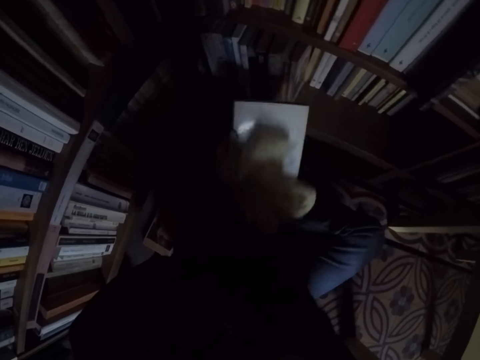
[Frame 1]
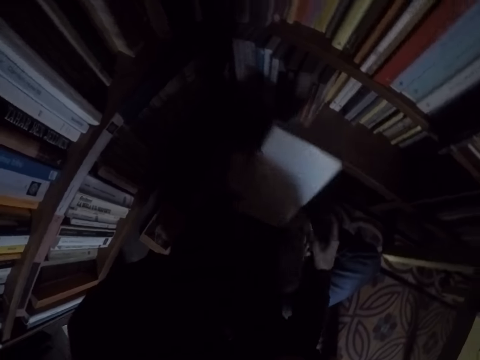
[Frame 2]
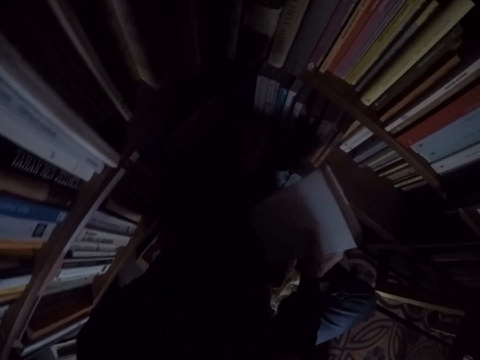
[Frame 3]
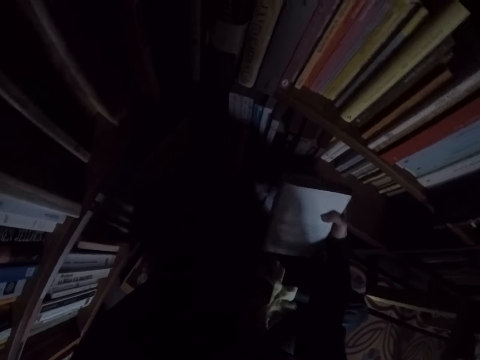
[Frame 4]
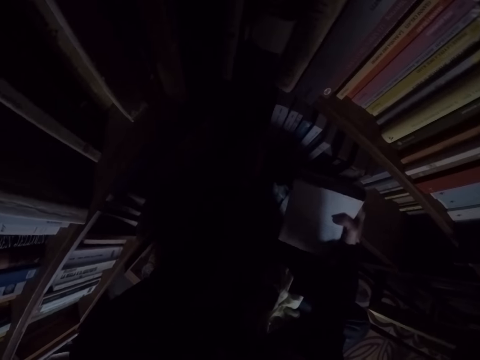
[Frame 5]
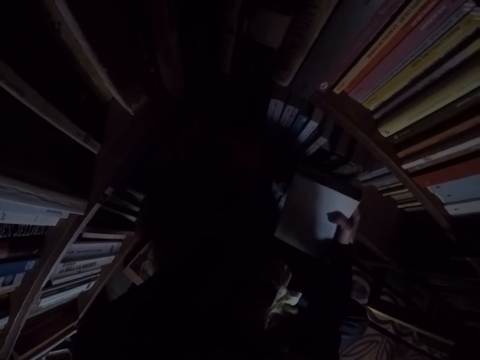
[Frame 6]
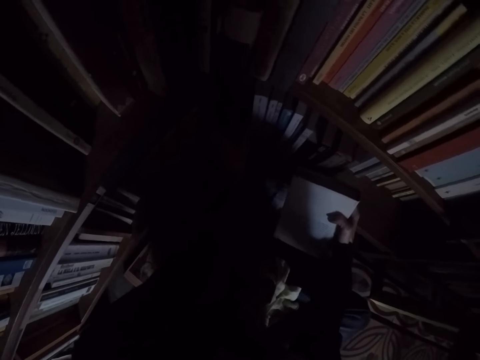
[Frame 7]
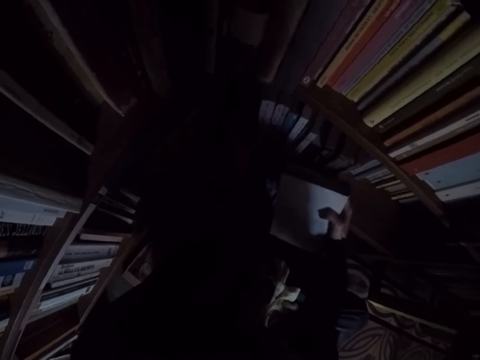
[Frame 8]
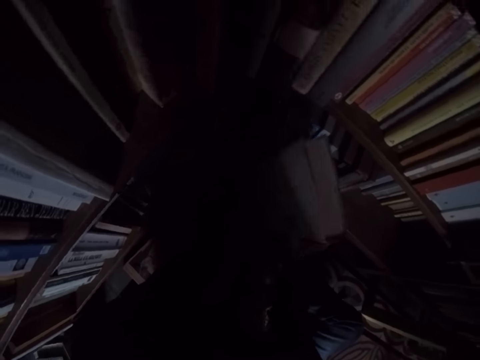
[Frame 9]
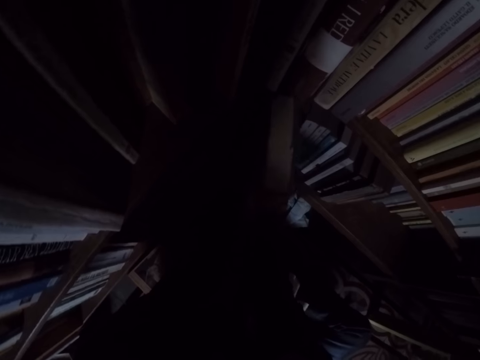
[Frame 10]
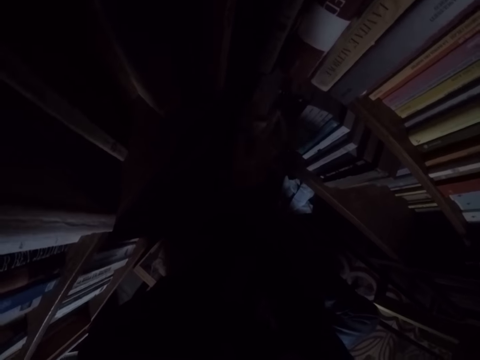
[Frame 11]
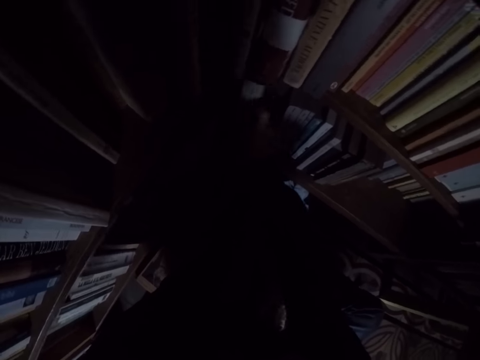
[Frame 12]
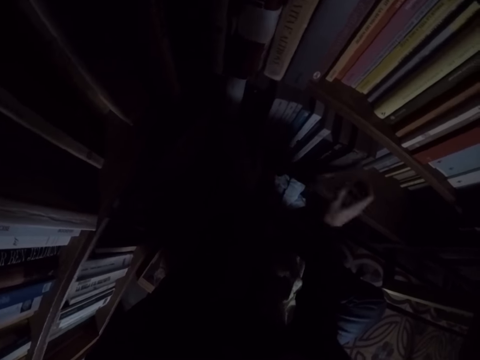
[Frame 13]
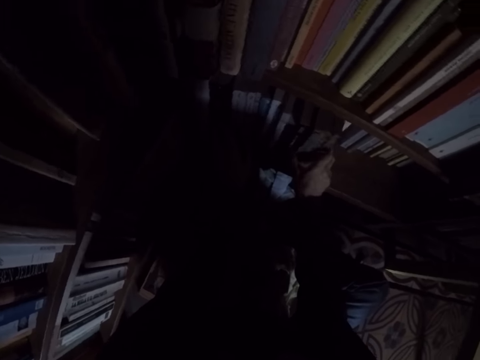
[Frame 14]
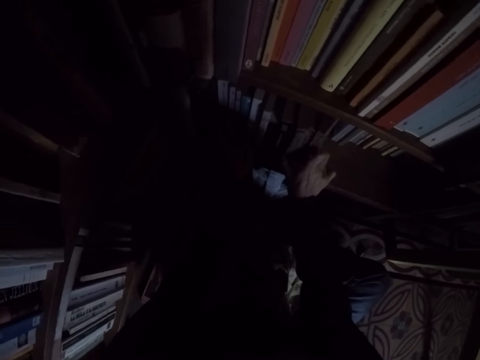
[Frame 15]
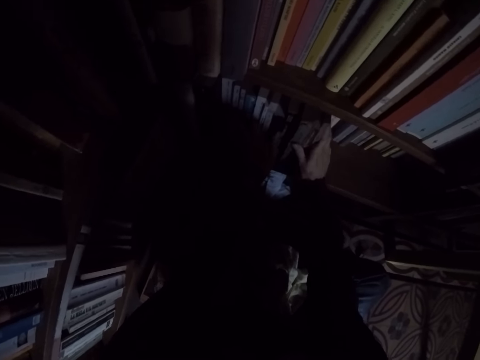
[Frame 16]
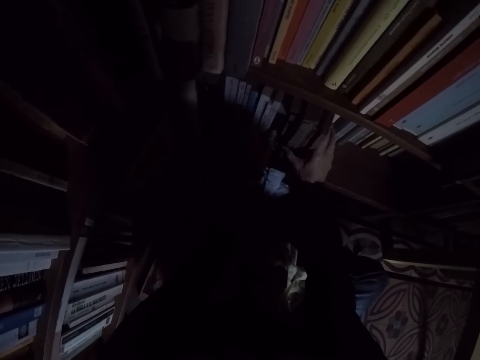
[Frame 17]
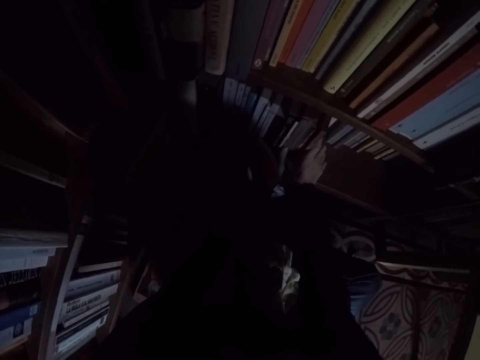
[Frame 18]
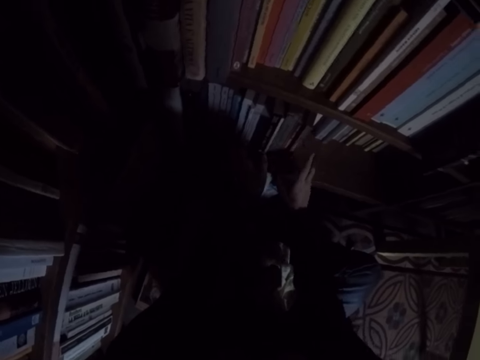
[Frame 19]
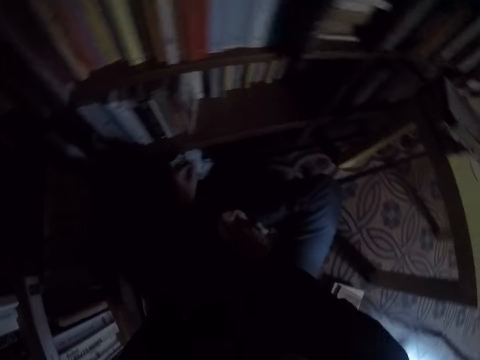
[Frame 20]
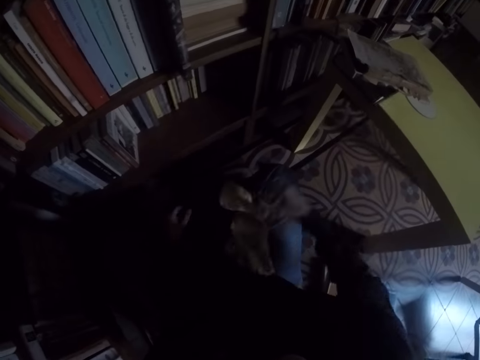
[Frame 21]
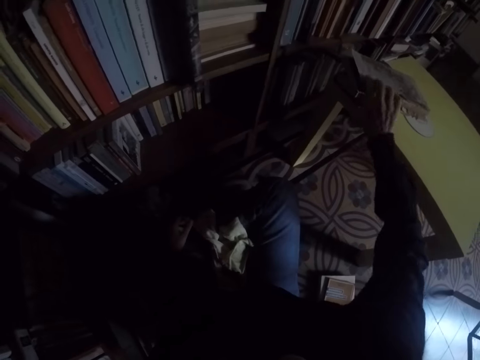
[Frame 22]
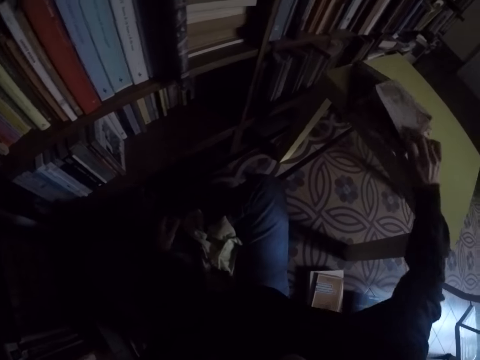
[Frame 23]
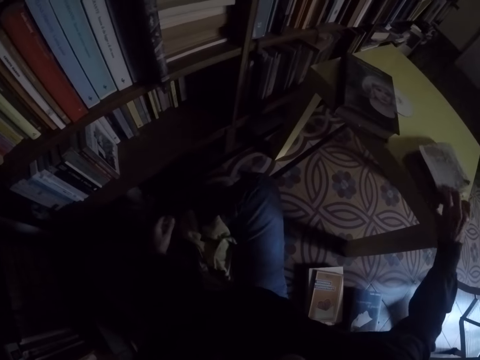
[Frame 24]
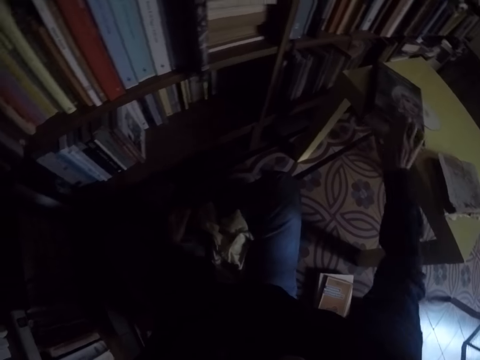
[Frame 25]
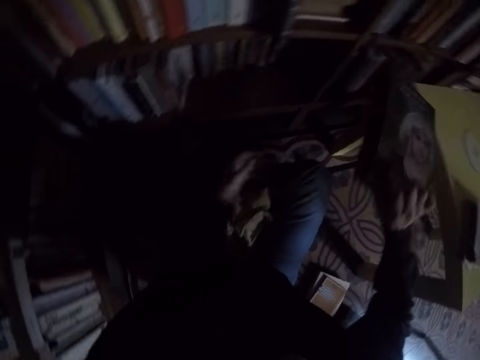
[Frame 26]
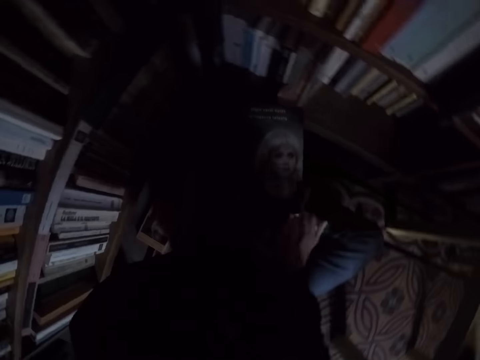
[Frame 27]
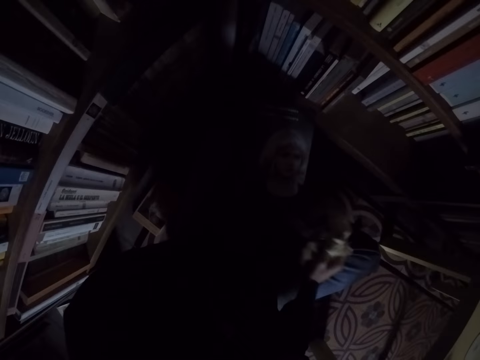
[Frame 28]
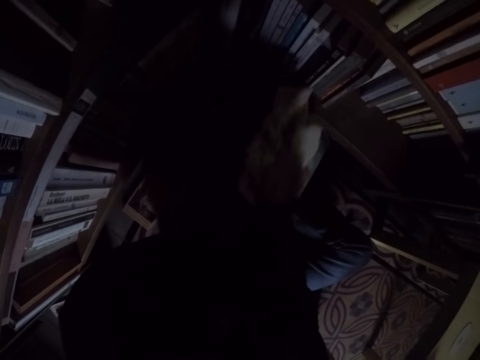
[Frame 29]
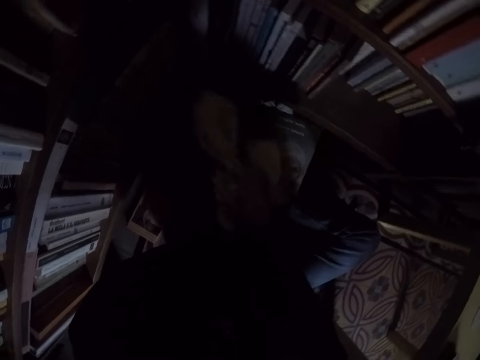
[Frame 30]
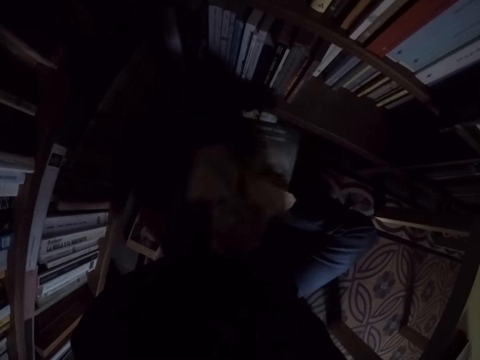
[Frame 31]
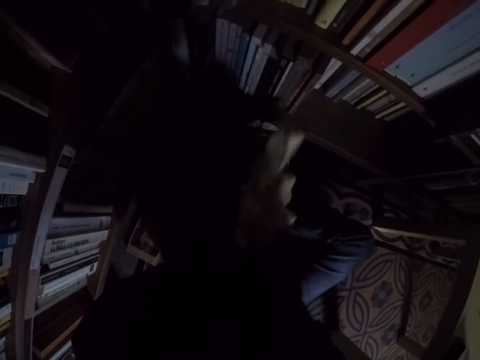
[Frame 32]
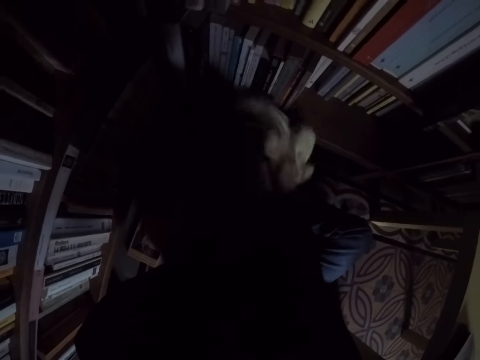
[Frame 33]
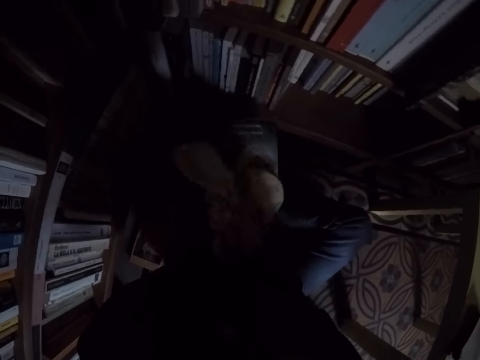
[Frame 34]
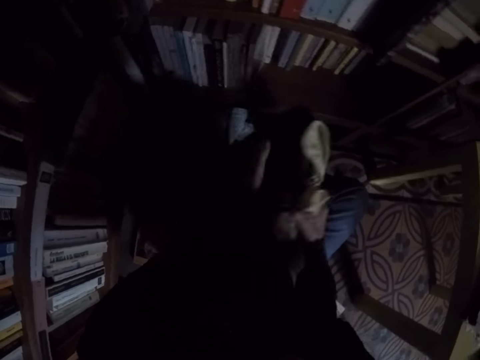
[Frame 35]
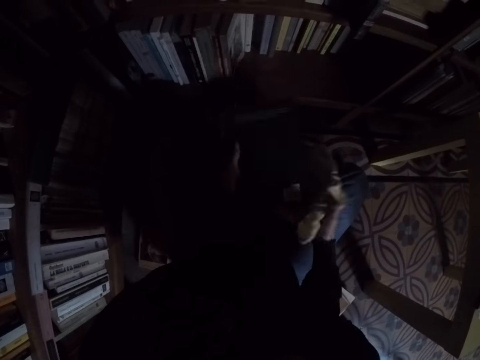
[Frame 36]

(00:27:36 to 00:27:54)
The camera wearer drops the rag on his leg. He adjusts the books in the bookshelf with both hands and pushes the books in the shelf. He places the book in the bookshelf. He adjusts the books in the bookshelf with both hands. He moves a book from another book. He picks another book from the table. He picks the rag from his leg. He cleans the book with the rag.

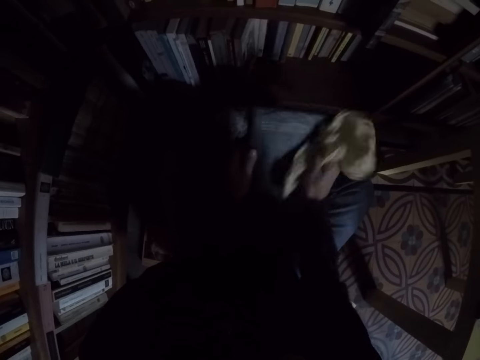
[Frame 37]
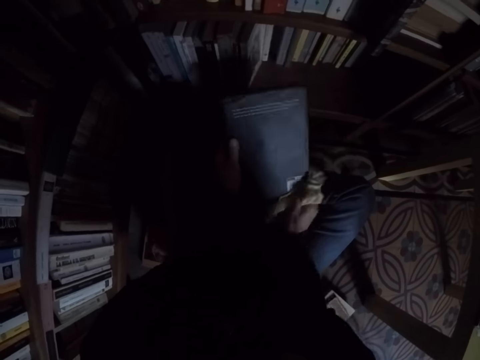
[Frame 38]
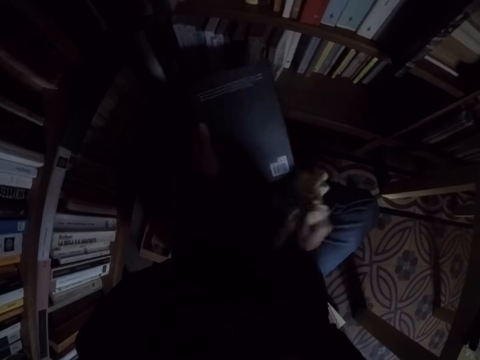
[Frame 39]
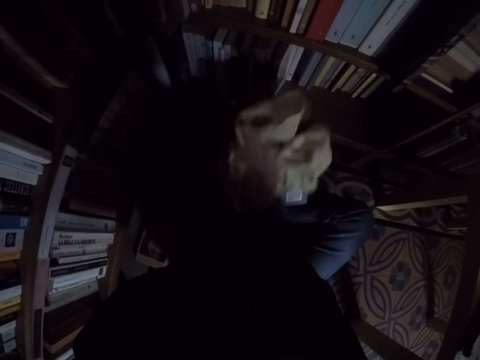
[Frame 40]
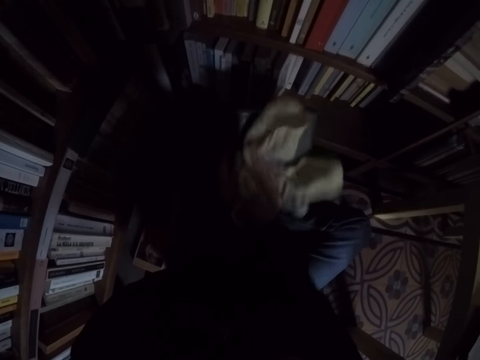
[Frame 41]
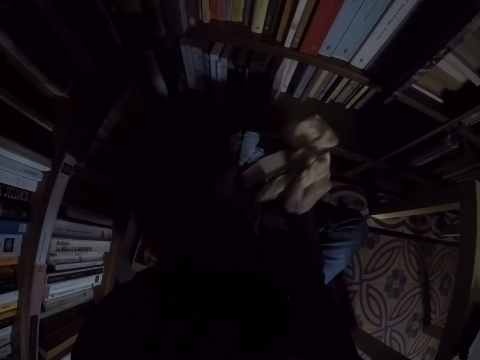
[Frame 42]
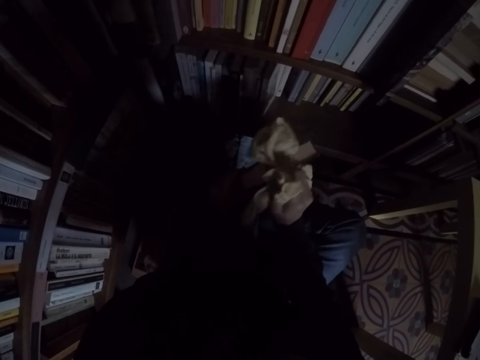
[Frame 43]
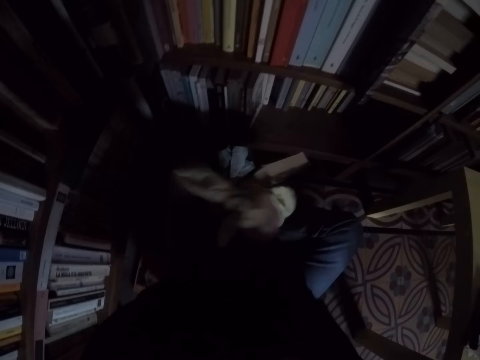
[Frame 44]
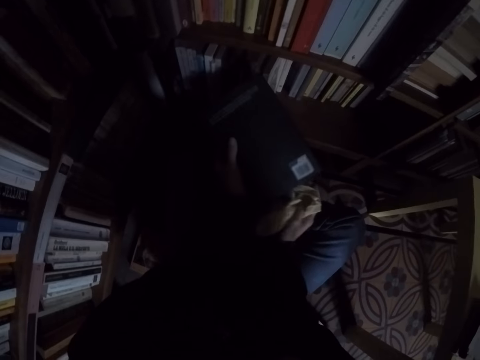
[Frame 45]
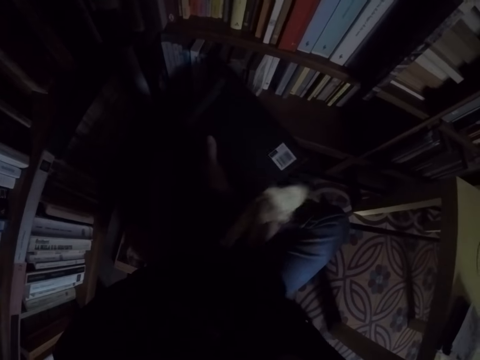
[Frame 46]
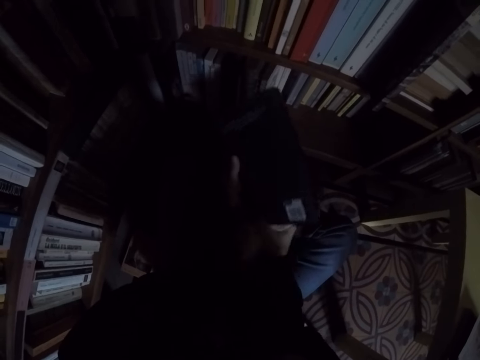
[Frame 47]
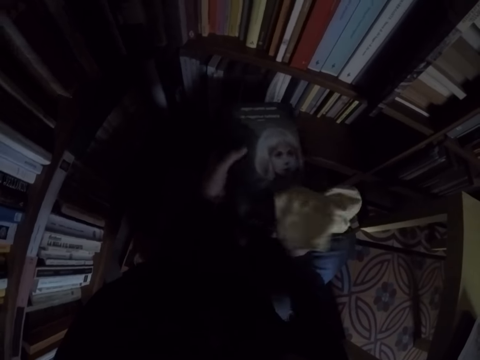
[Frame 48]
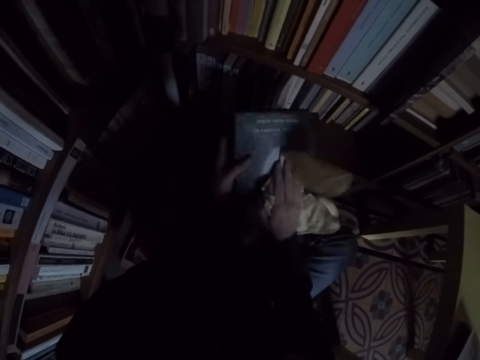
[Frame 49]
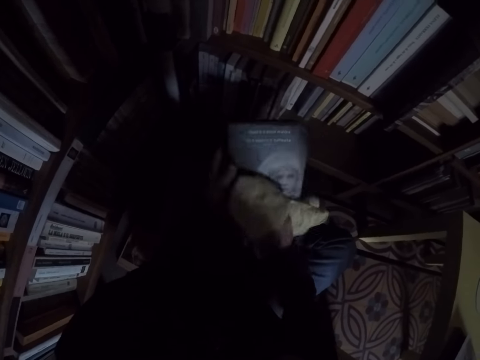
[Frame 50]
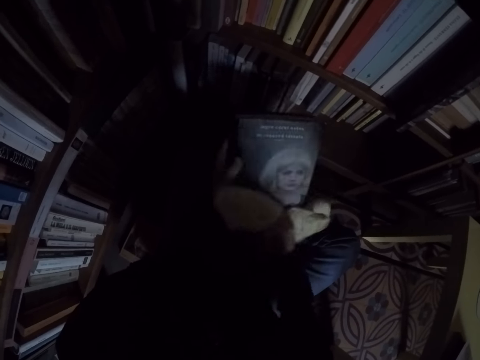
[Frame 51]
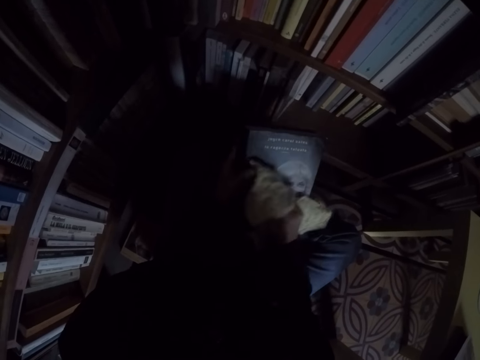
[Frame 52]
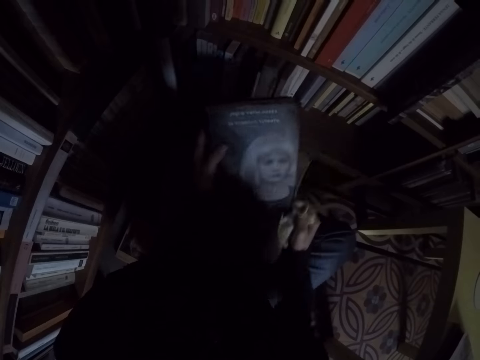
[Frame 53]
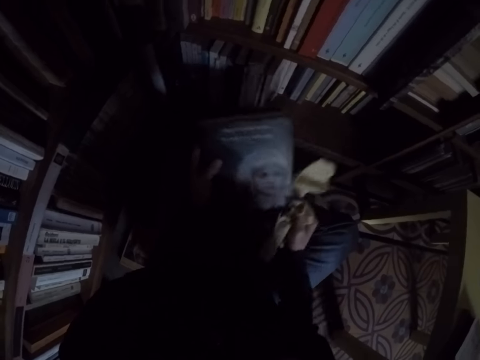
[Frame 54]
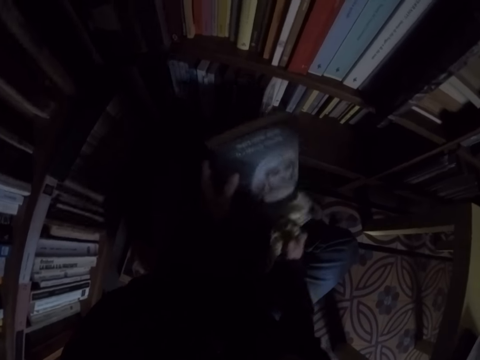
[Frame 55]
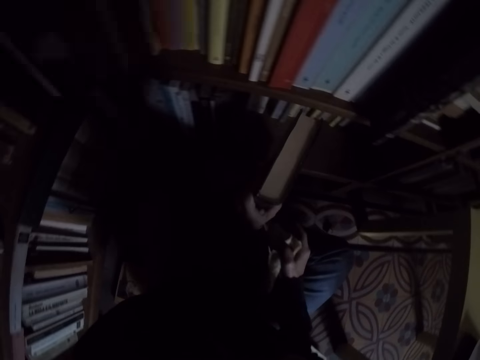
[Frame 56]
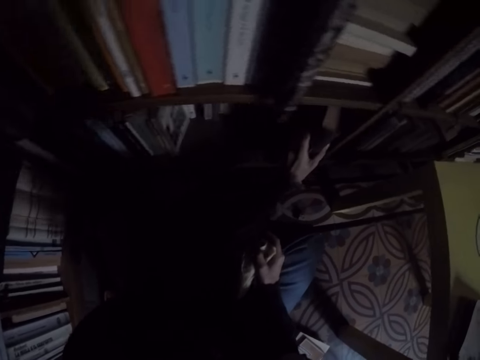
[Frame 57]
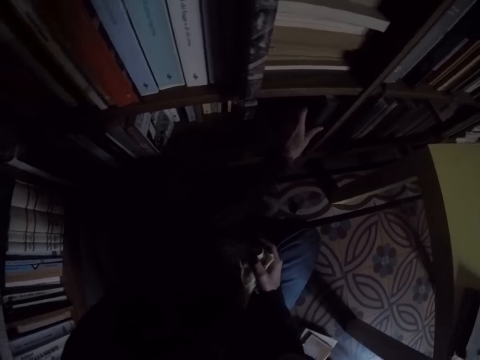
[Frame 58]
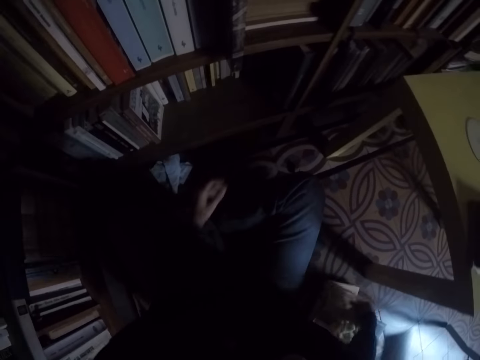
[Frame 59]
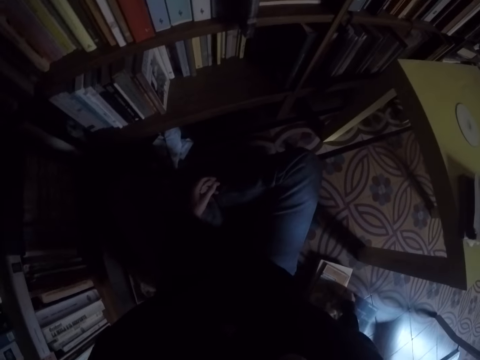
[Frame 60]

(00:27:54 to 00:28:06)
The camera wearer places the book in the bookshelf.
